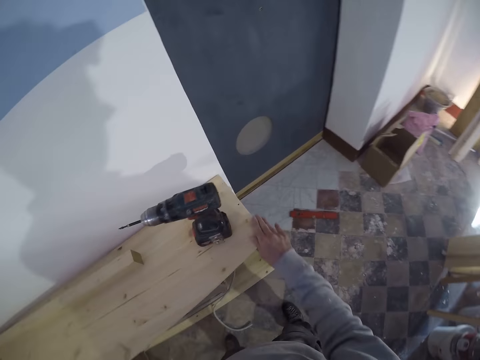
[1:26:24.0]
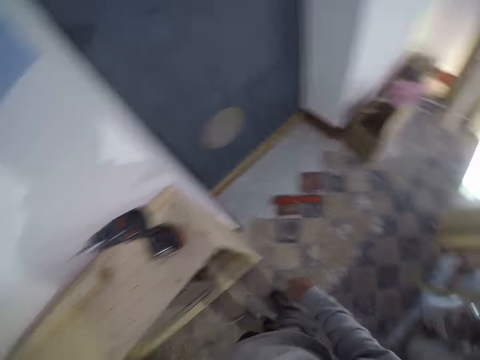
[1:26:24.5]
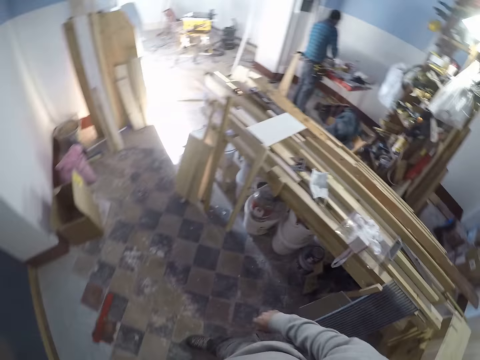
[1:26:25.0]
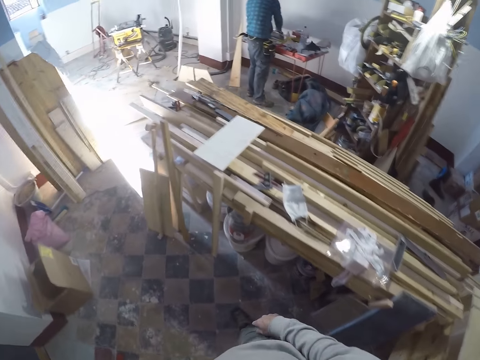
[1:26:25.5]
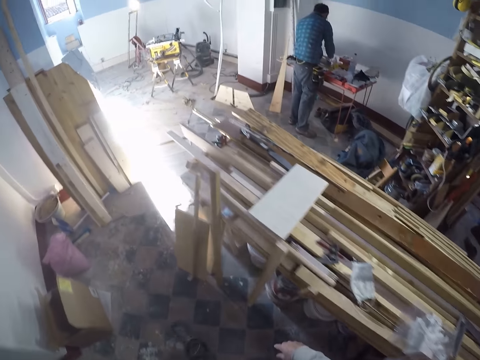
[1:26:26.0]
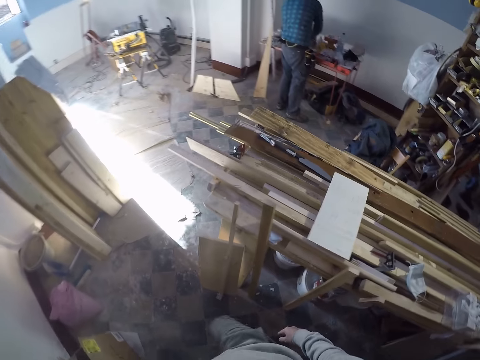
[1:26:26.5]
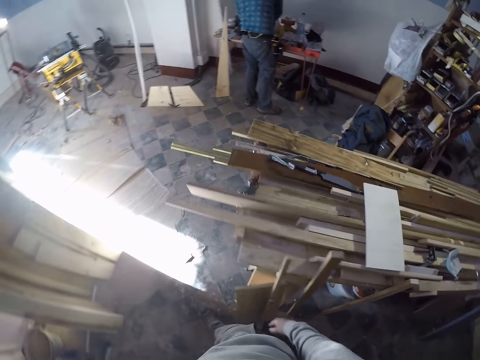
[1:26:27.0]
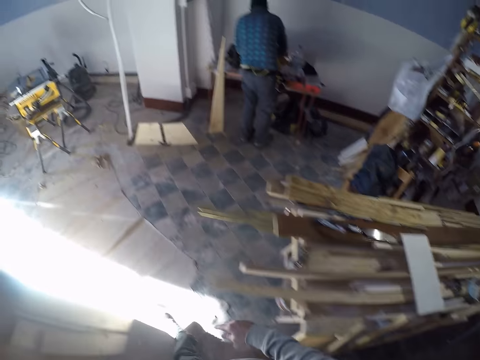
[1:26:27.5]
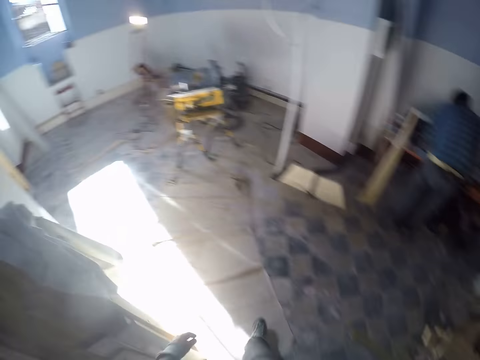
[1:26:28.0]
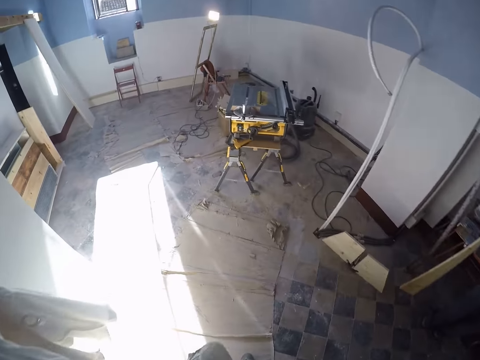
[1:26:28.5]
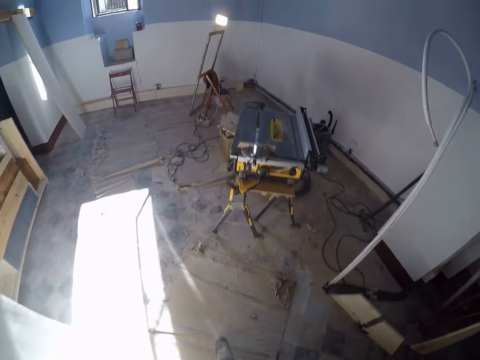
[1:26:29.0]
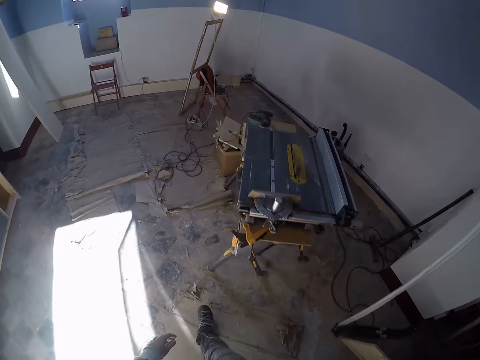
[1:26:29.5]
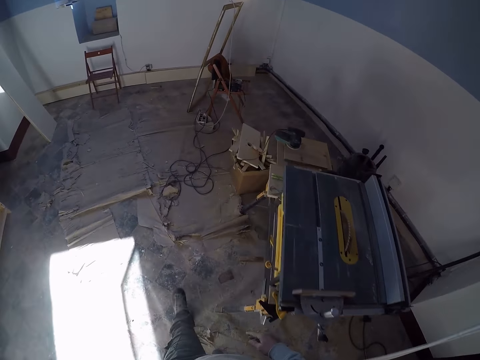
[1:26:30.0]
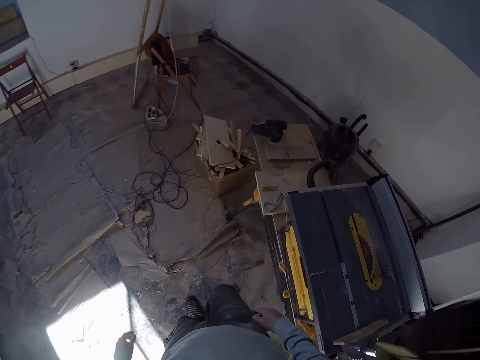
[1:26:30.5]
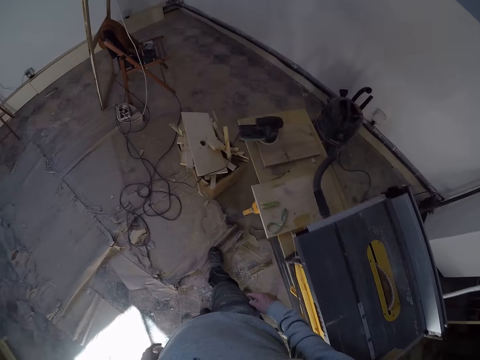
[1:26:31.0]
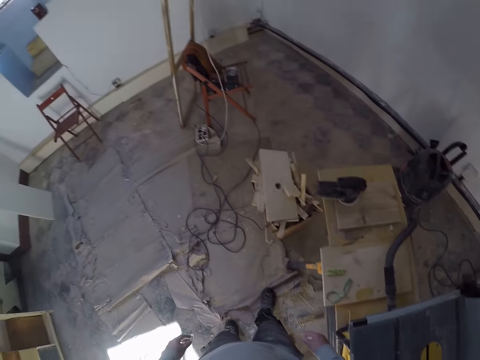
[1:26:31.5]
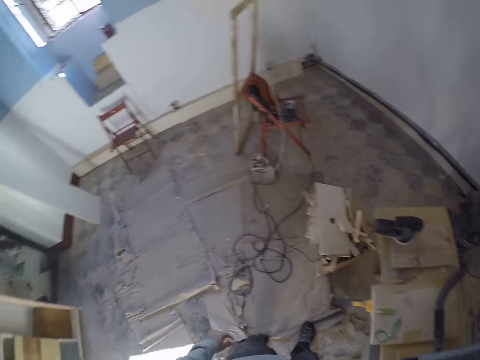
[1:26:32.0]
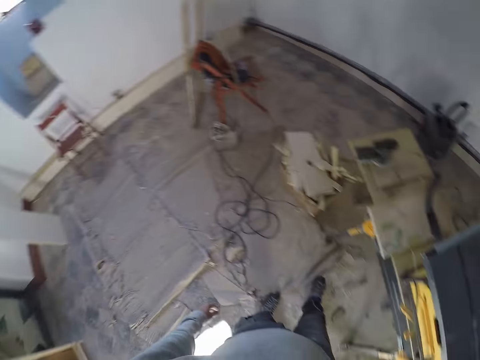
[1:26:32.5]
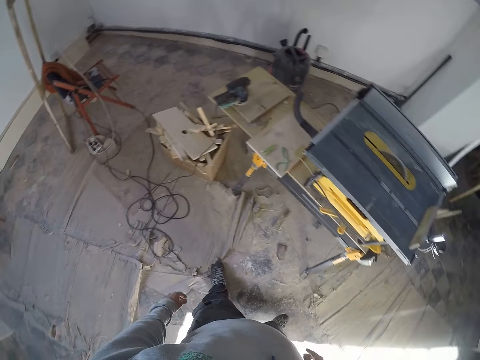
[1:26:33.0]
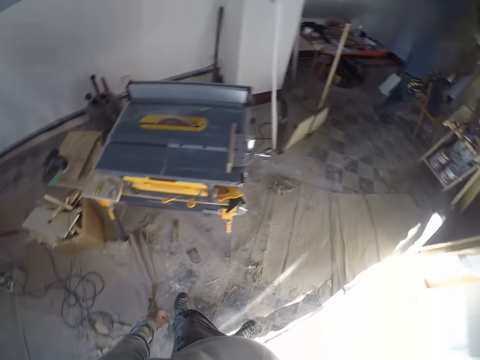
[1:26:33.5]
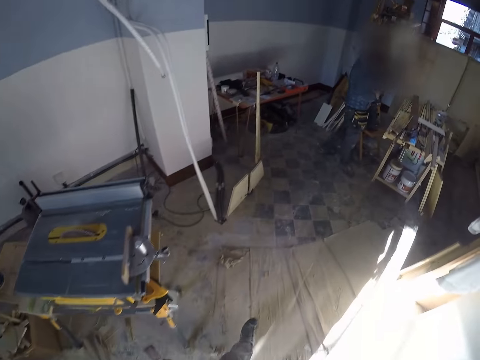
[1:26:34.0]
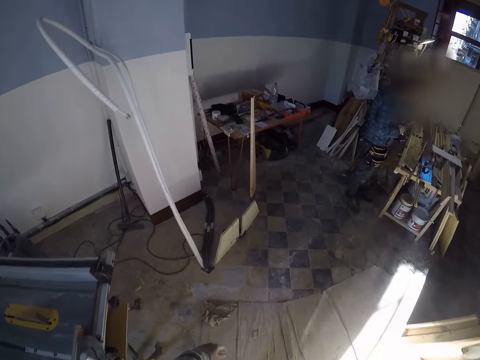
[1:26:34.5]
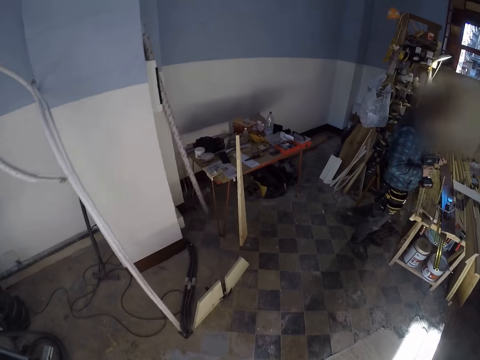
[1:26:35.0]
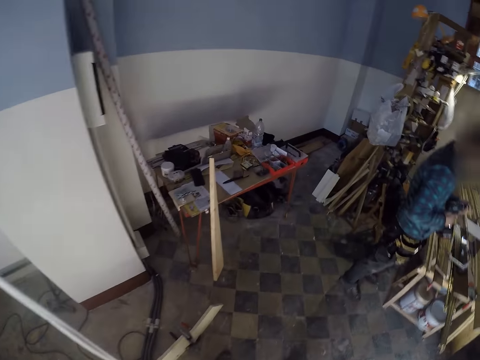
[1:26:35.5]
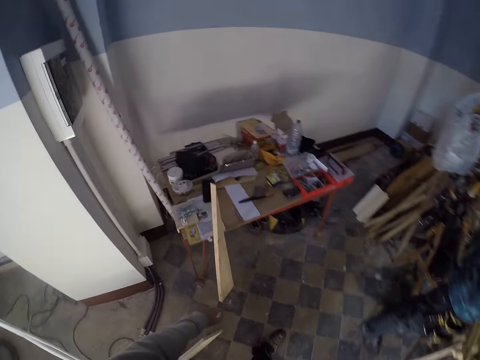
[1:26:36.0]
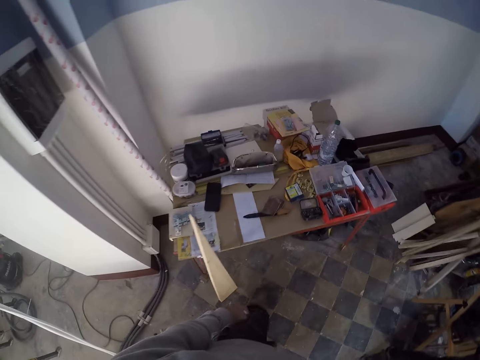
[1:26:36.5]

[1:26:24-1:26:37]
The camera wearer rubs the shelf with his right hand. He walks in the workshop. He looks around. The man holds a hand drill with both hands. The camera wearer walks in the workshop.

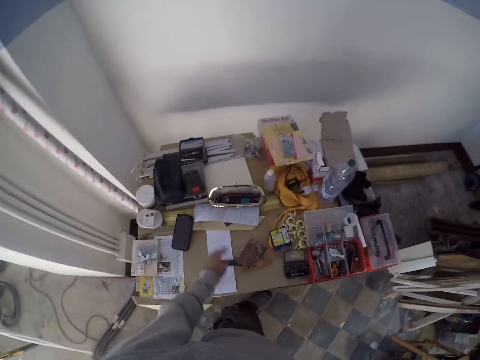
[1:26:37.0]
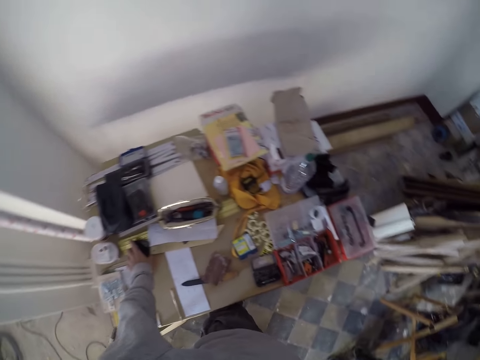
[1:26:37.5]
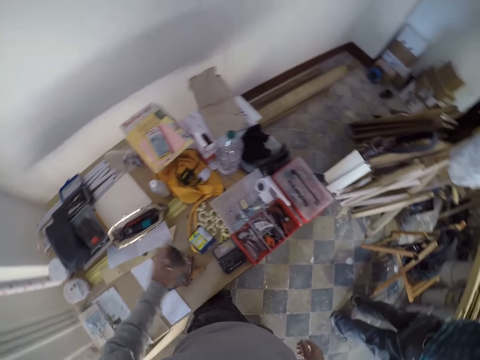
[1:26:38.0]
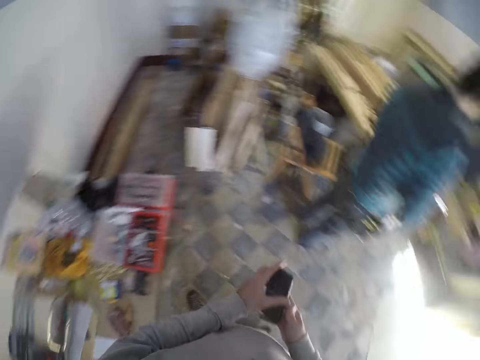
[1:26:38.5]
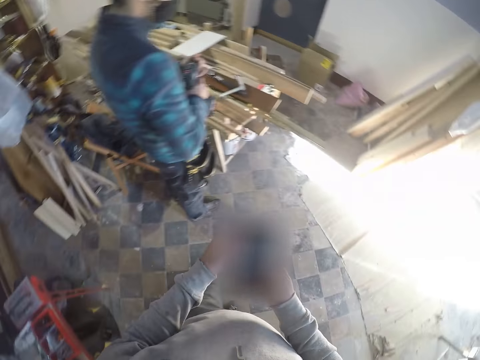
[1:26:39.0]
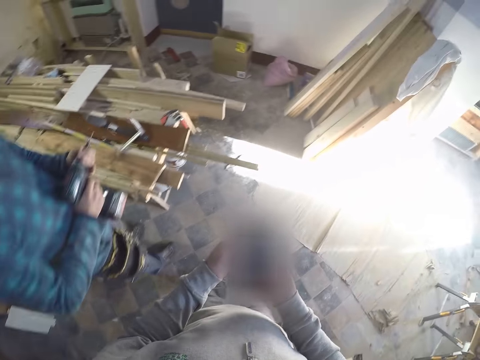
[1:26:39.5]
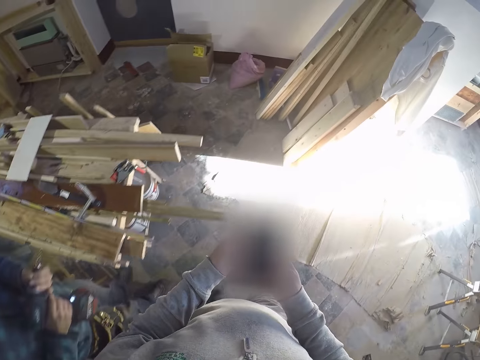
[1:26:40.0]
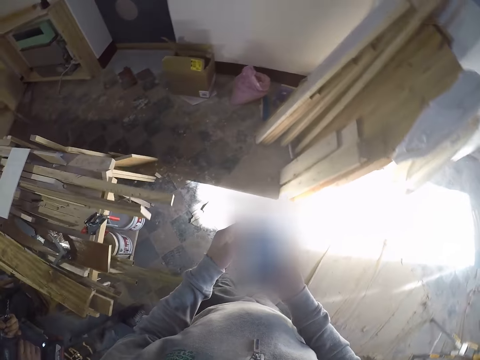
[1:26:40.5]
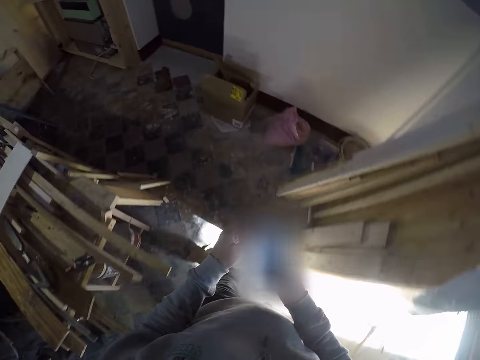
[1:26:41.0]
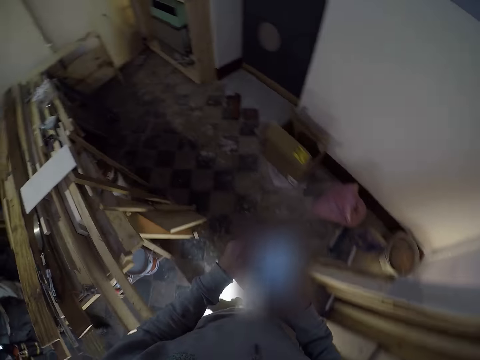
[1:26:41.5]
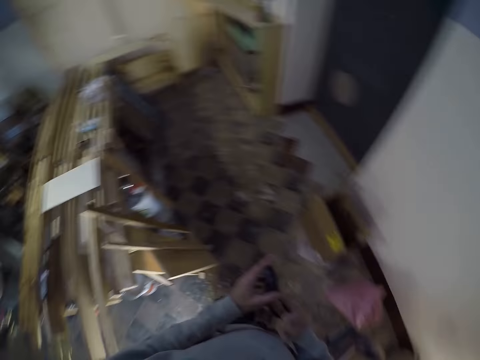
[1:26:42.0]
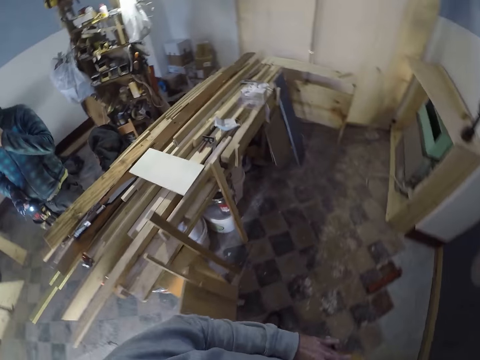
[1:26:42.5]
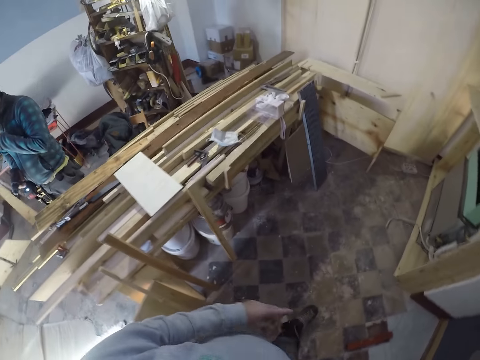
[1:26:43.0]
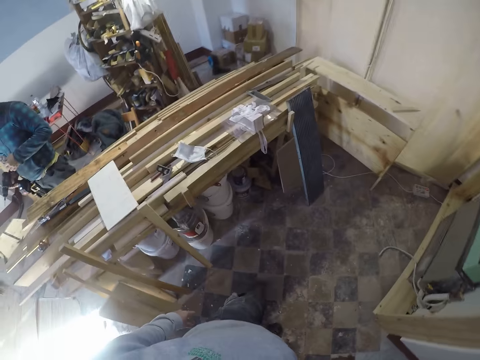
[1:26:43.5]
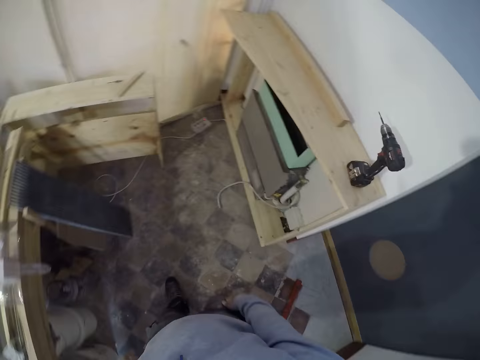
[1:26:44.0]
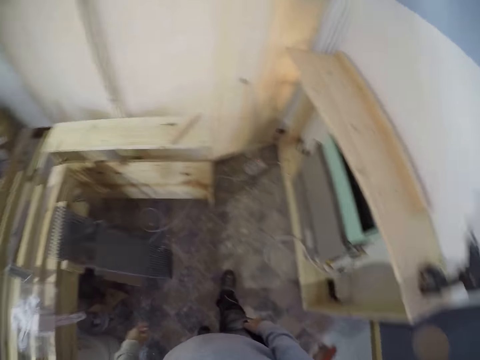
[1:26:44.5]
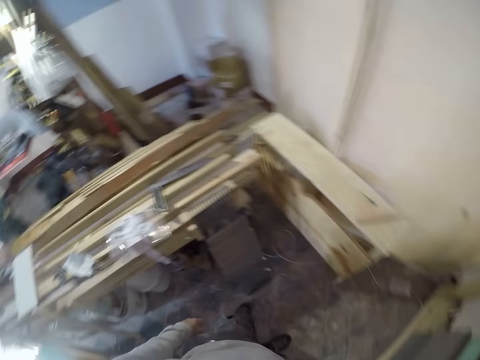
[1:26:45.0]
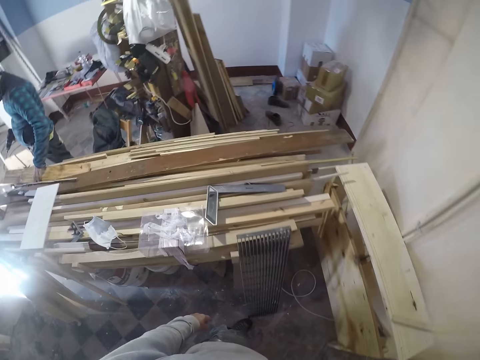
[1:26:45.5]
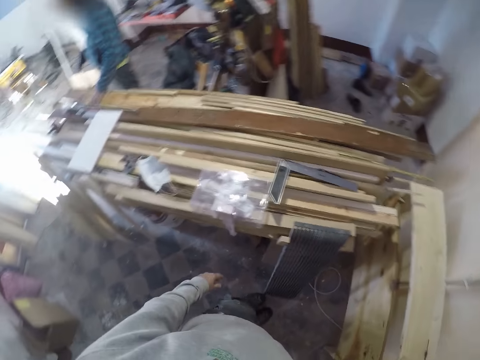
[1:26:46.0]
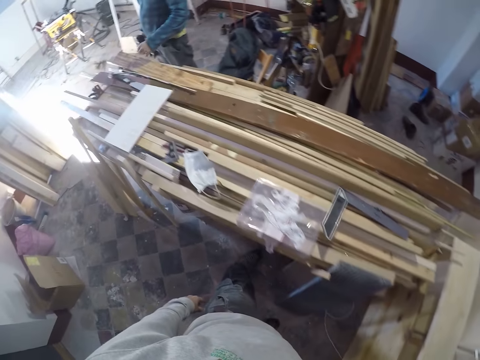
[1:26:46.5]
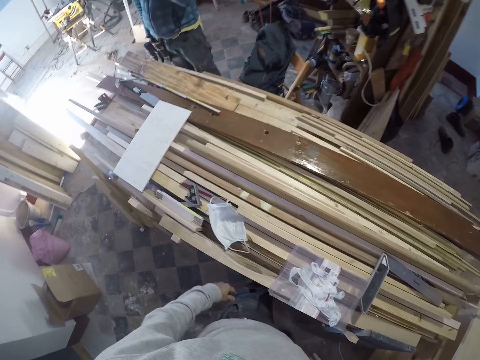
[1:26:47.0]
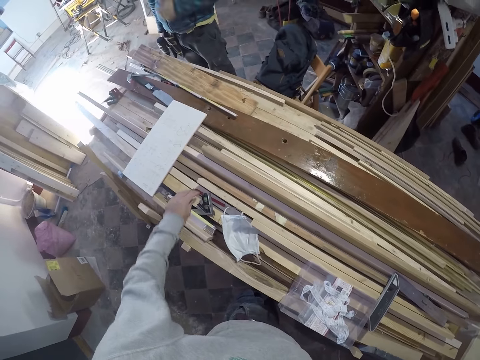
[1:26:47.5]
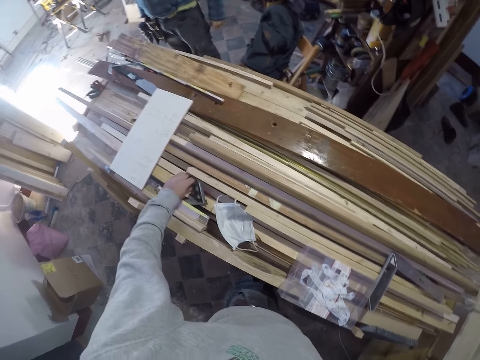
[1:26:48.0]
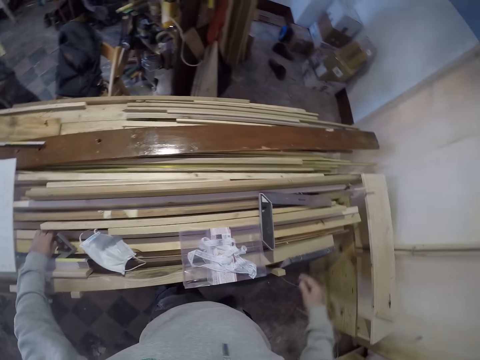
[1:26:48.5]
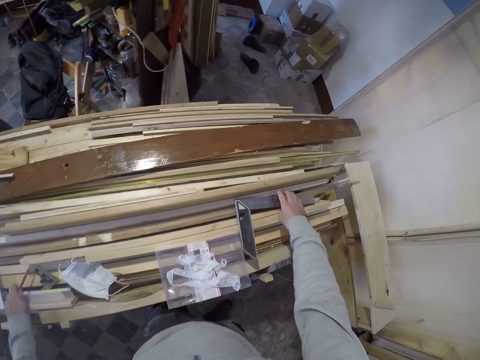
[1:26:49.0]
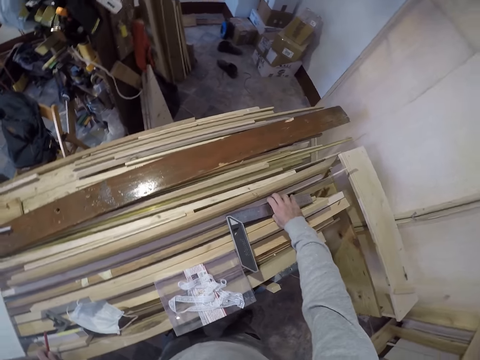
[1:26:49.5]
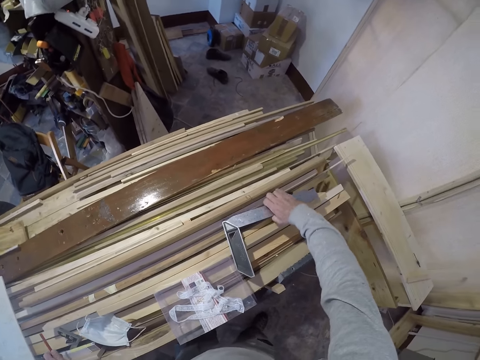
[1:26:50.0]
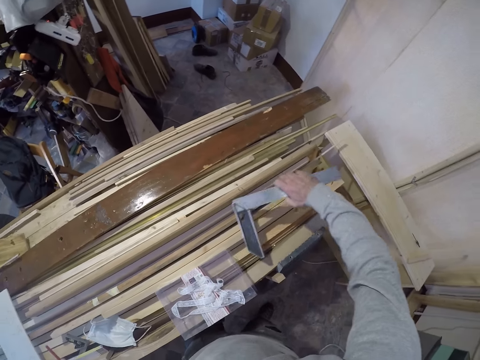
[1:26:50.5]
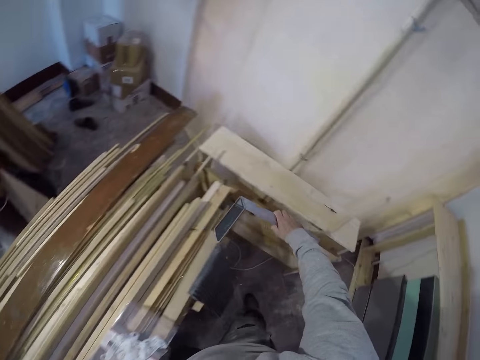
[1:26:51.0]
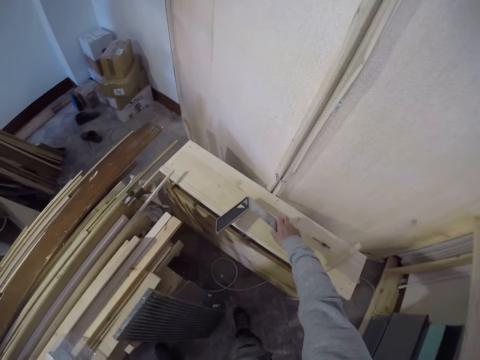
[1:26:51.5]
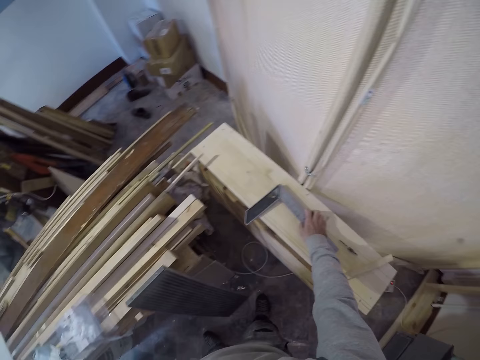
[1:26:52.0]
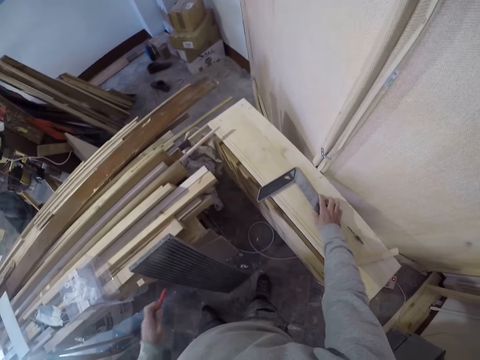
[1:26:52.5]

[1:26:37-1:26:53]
The camera wearer takes a phone from a table with his left hand. He passes the phone in his left hand to his right hand. He operates the phone with both hands. He walks in the workshop. The man rubs his face with his left hand. The camera wearer puts the phone in a pocket. He looks around. He takes a pen from a pile of woods with his left hand. He takes a try square and the pen from the pile of woods with his right hand. He drops the try square and the pen in his right hand on a shelf.
